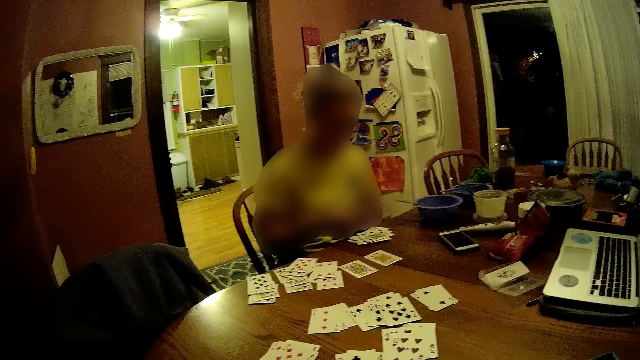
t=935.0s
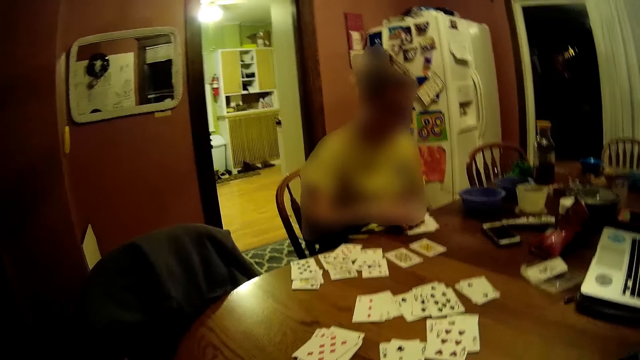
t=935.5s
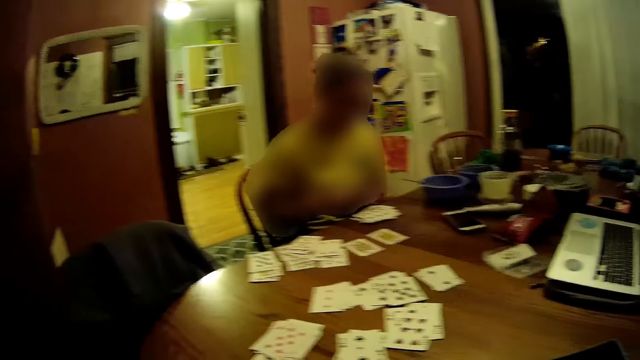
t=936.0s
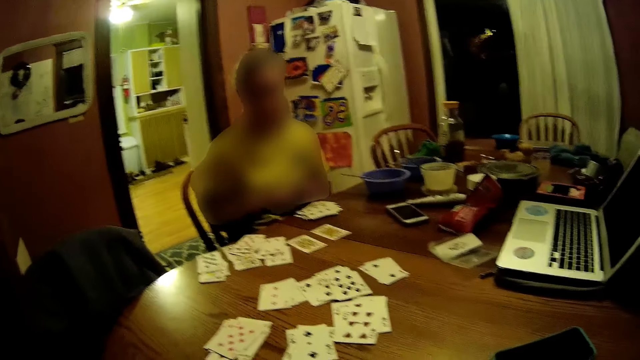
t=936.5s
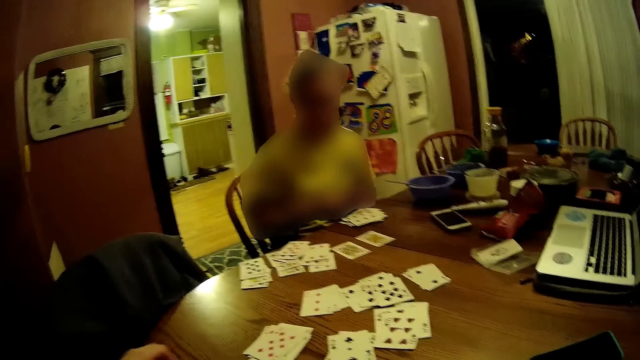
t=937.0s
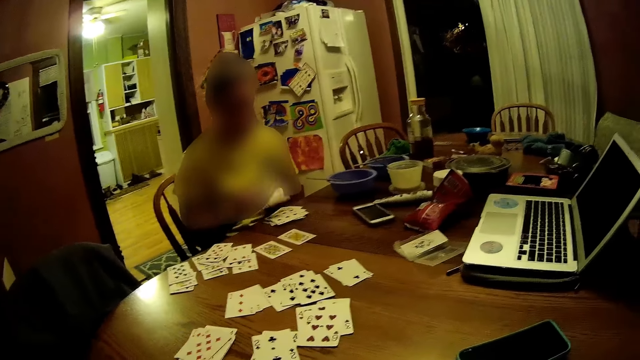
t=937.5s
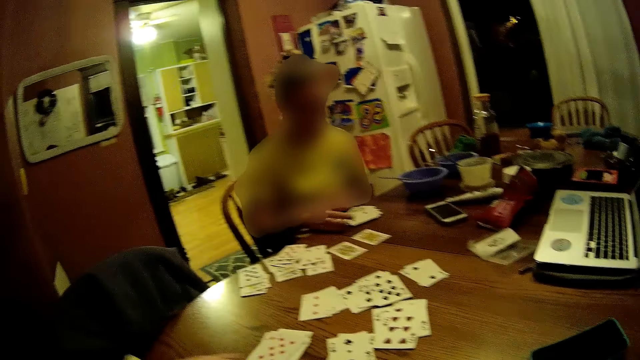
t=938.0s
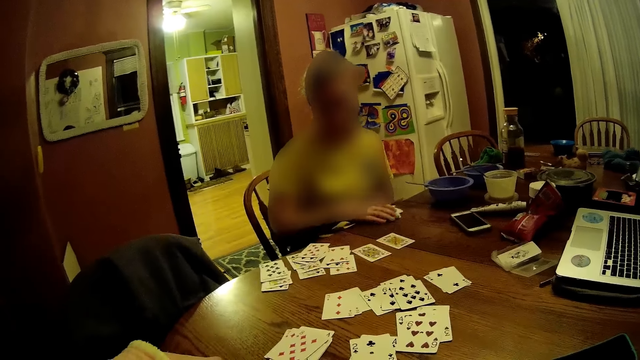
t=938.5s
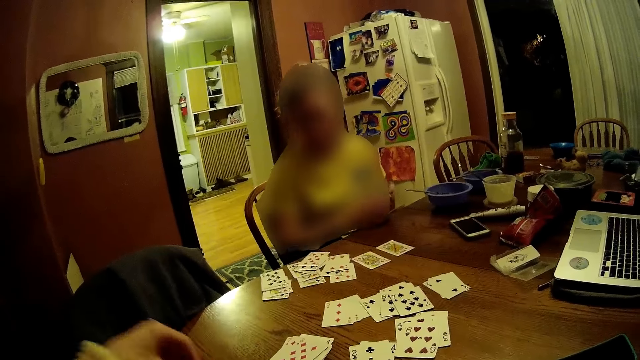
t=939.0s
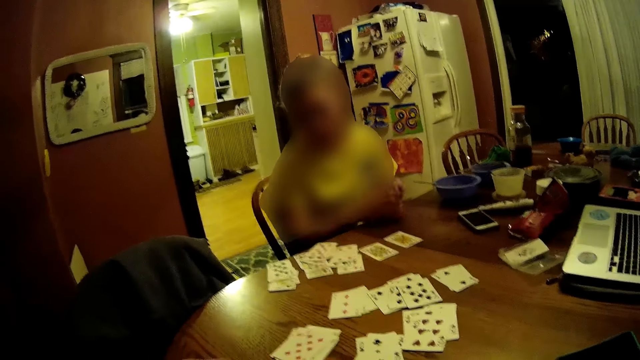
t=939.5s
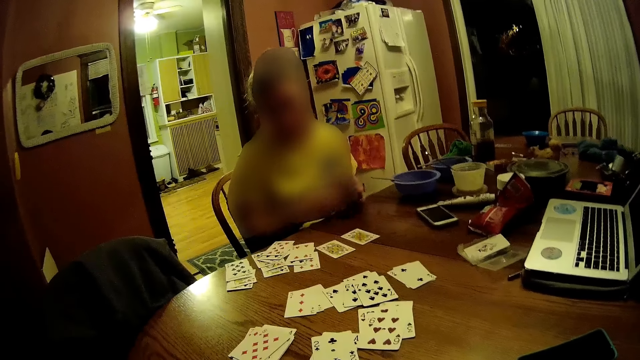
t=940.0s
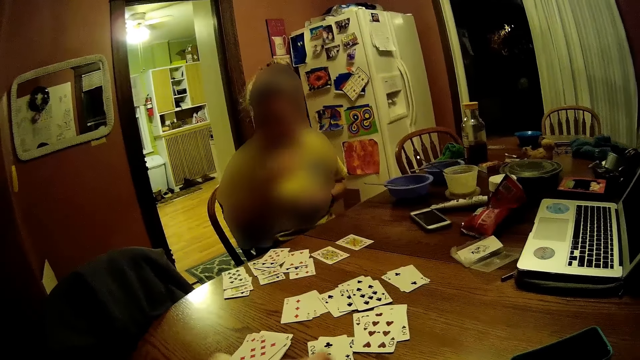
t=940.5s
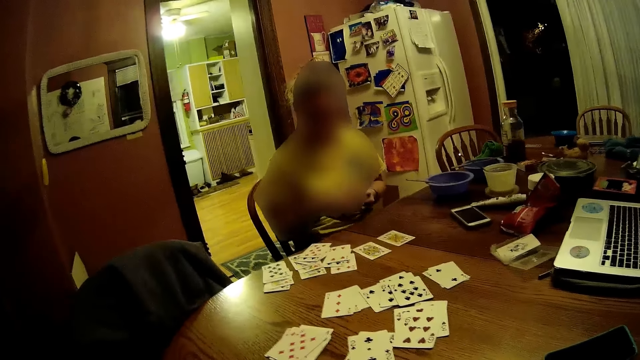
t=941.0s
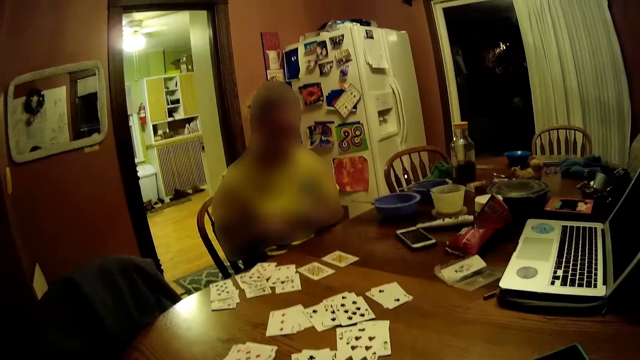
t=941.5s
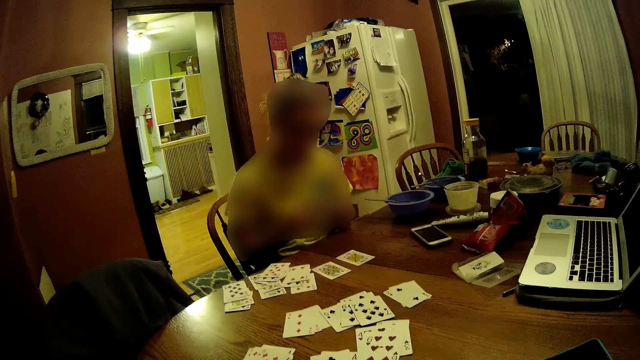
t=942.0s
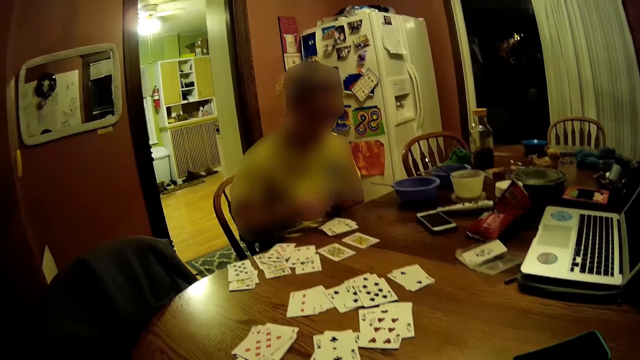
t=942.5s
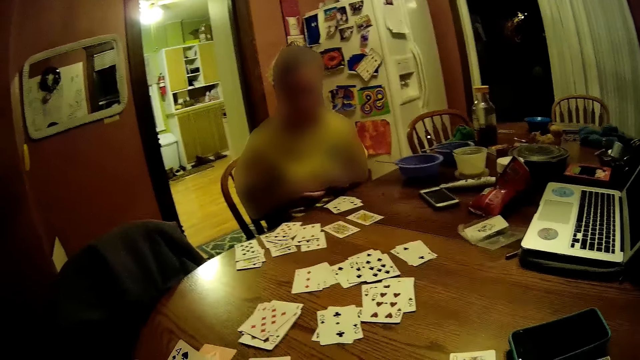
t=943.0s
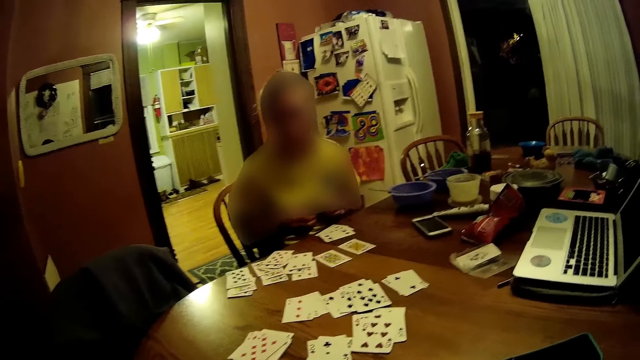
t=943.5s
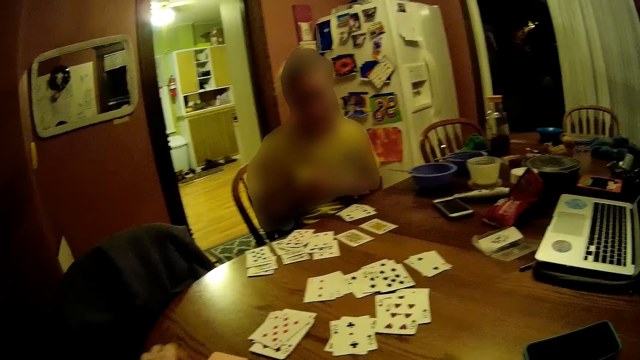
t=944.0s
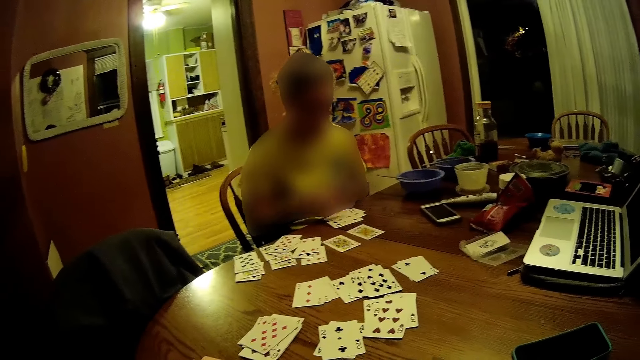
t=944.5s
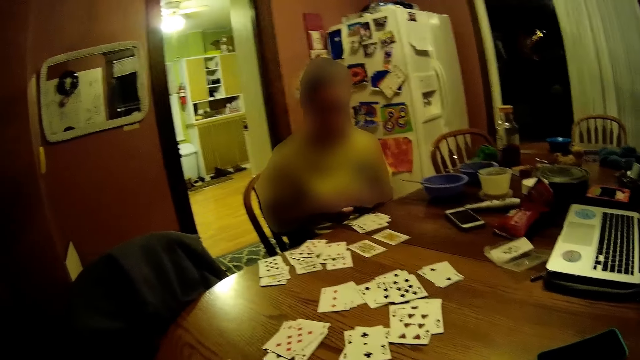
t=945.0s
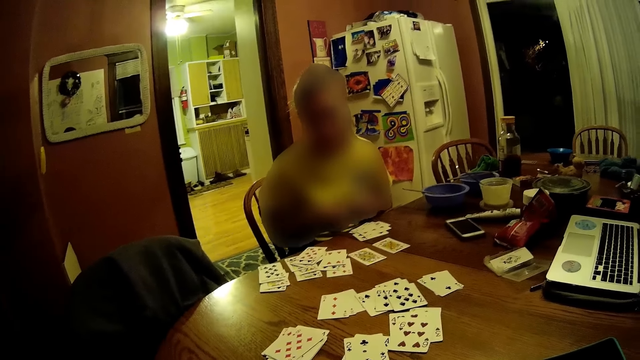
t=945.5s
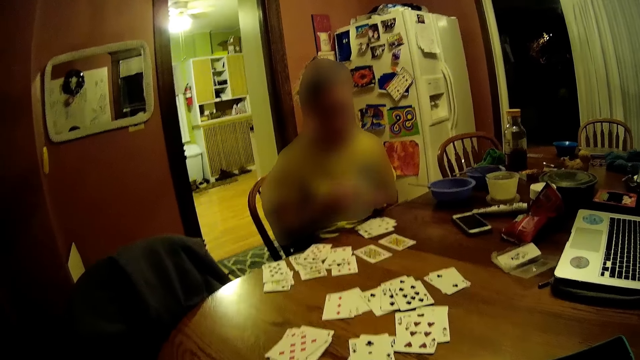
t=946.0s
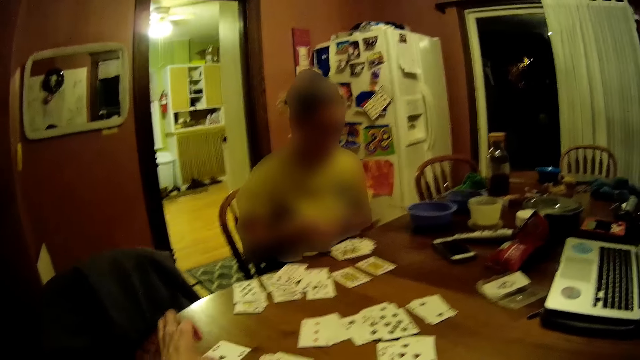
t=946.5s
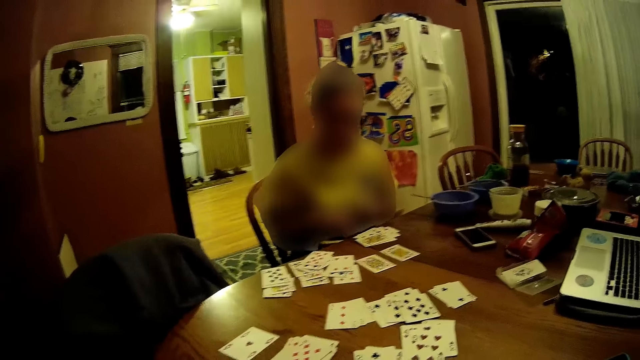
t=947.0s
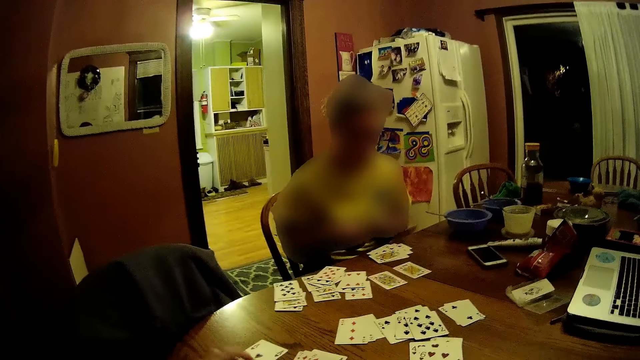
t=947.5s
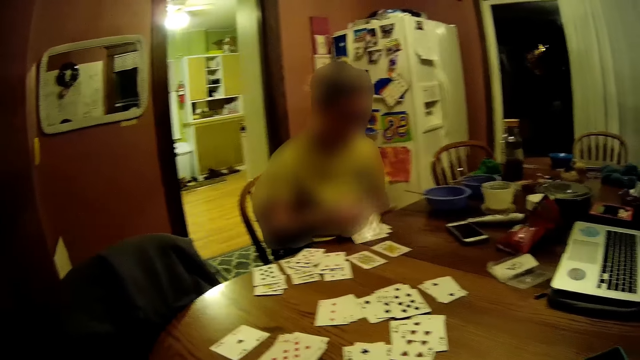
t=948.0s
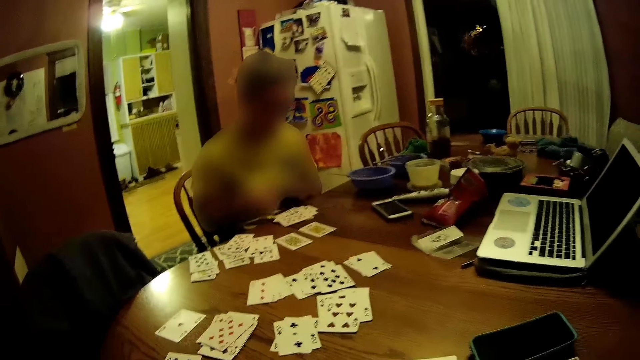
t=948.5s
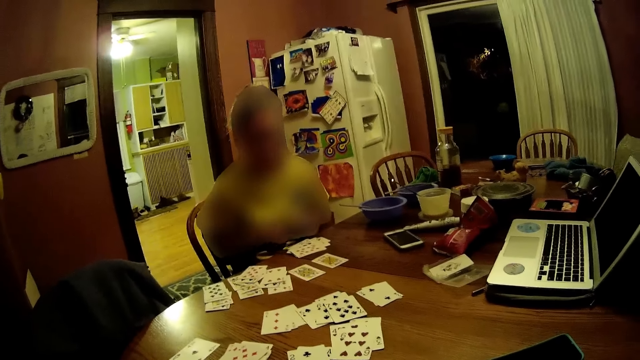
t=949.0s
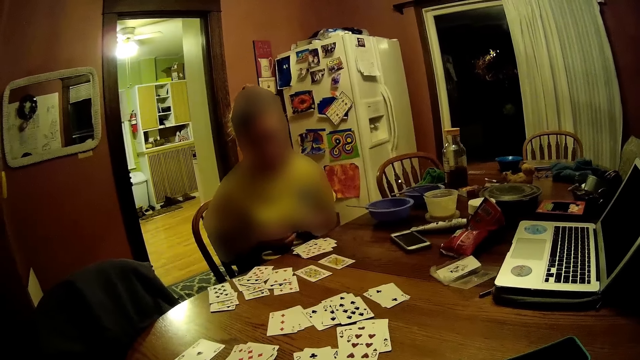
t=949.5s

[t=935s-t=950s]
The woman drops some cards on the table with her right hand. She does it again. The camera wearer moves some cards on the table. The woman packs some cards on the table with her right hand. She holds some cards with both hands and arranges some cards with both hands. She drops some cards on the table with her right hand. She does it again. The camera wearer drops a card on the table with his left hand. The woman drops some cards on the table with her right hand. She does it again.

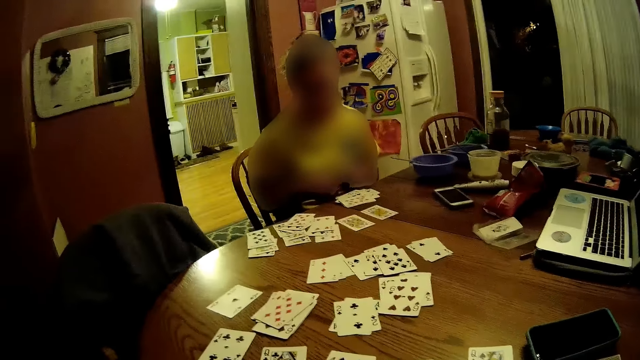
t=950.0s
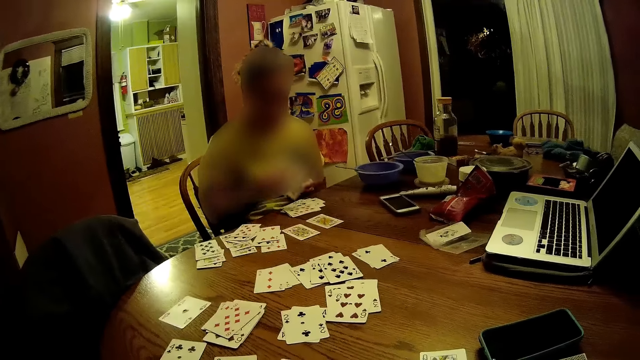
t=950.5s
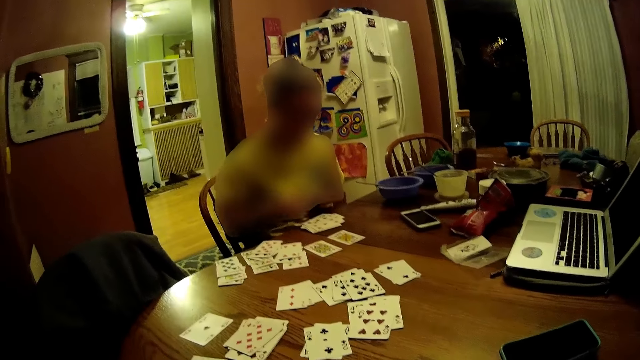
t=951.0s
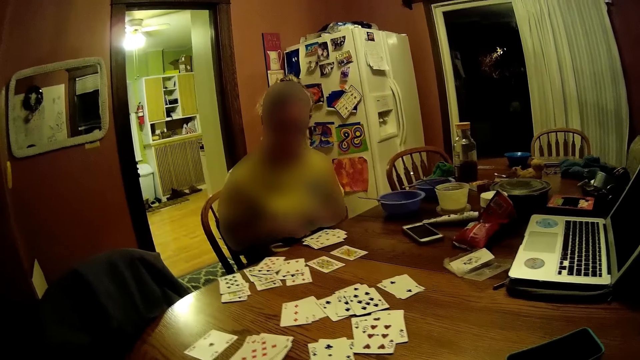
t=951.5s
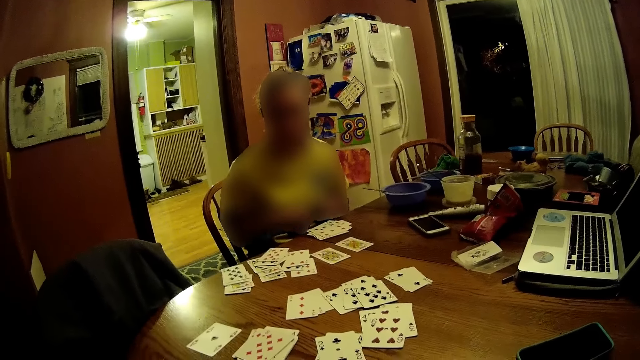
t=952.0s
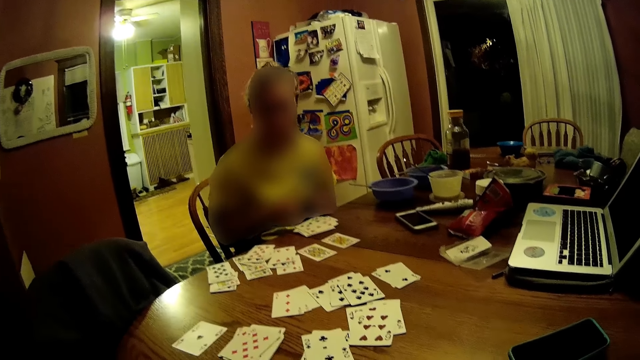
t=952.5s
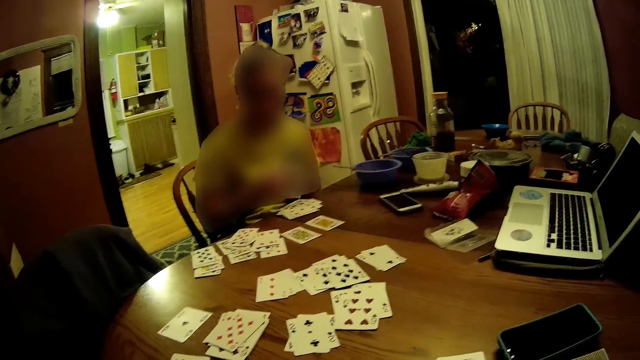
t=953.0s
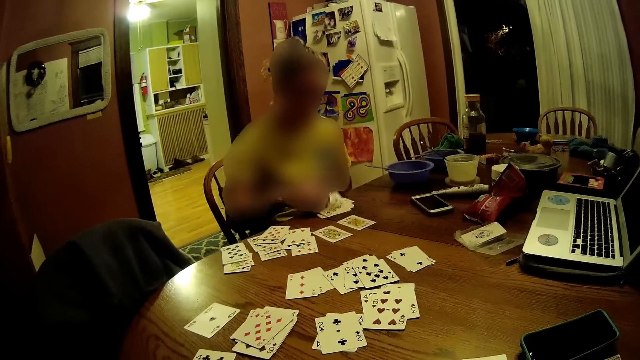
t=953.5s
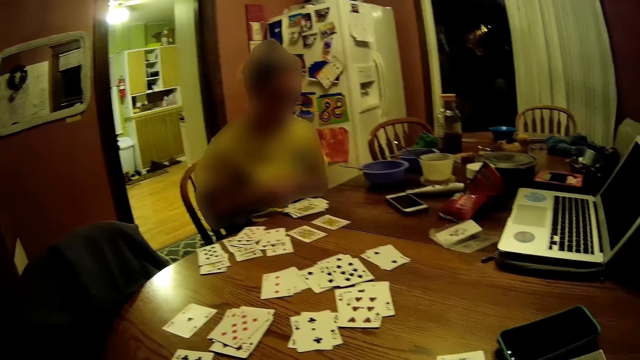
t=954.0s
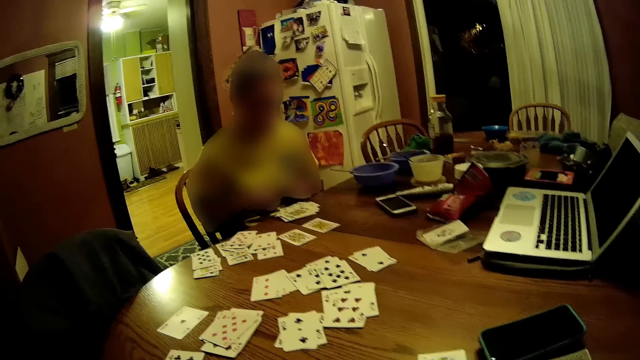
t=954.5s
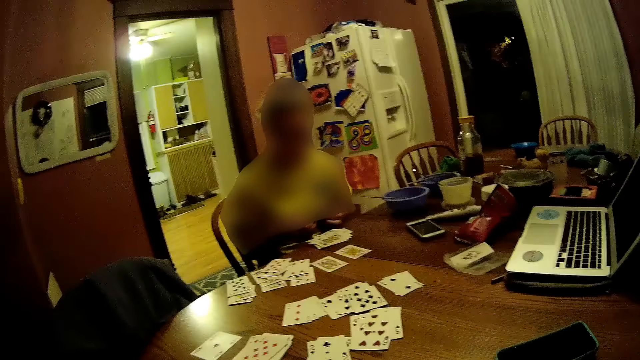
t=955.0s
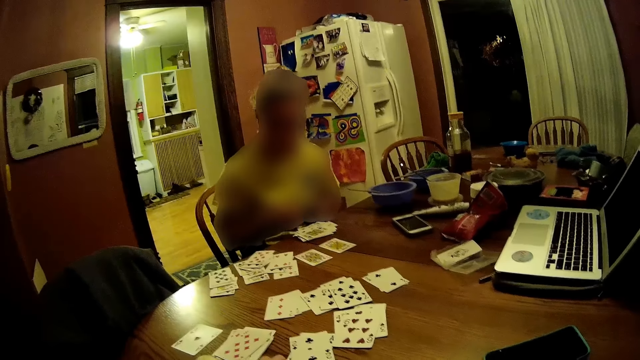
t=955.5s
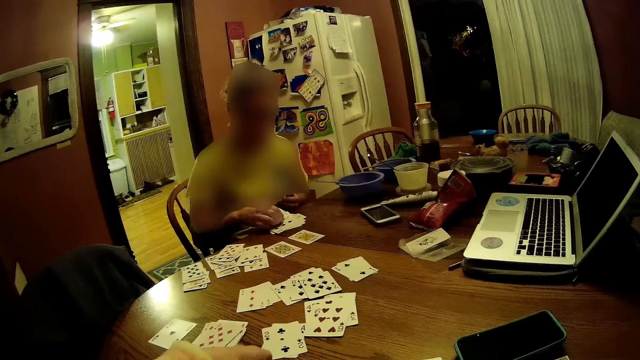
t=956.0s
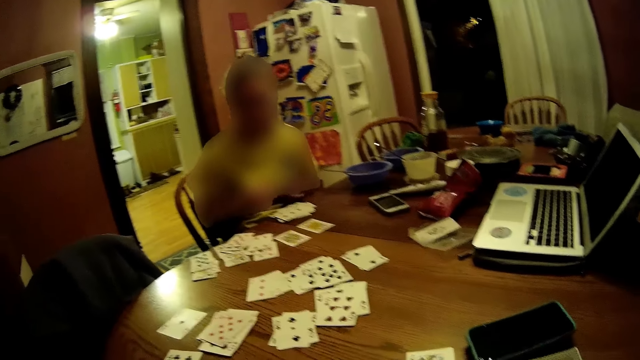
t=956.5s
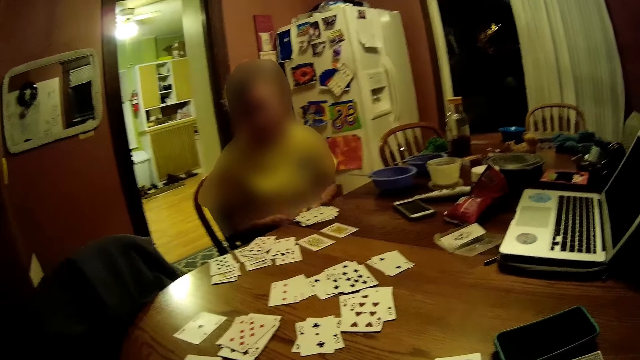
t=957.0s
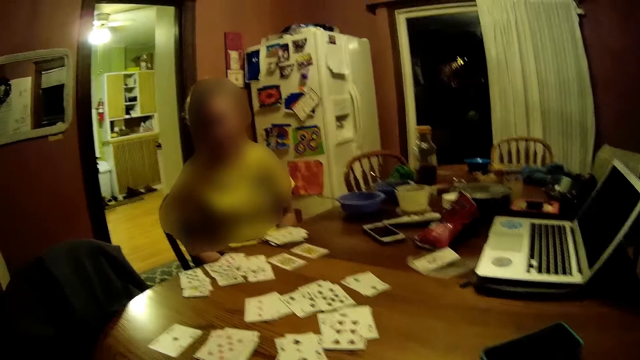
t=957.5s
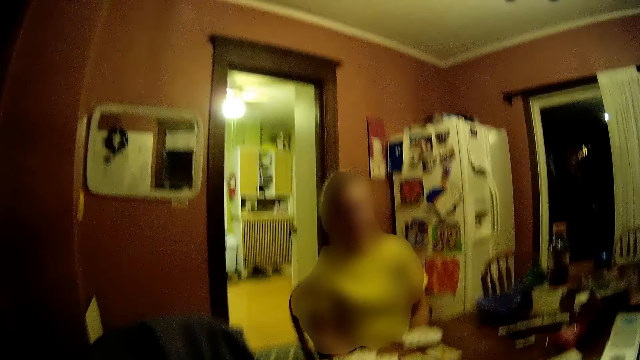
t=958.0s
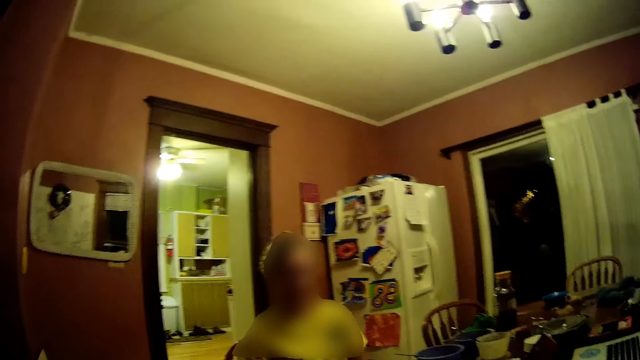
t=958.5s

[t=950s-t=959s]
The woman drops some cards on the table with her right hand. The camera wearer looks at the woman. The woman drops some cards on the table with her right hand. She does it again. The camera wearer picks up some cards on the table.
